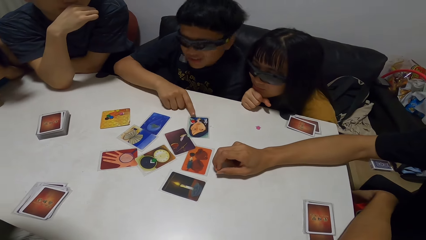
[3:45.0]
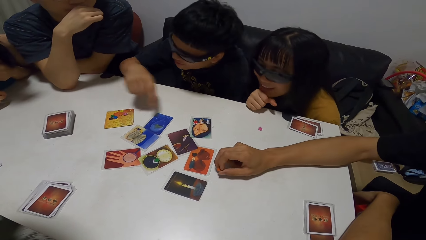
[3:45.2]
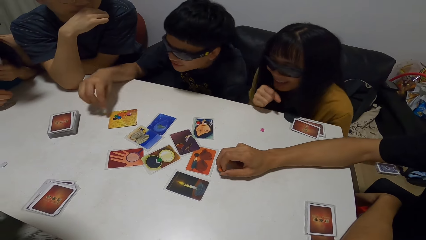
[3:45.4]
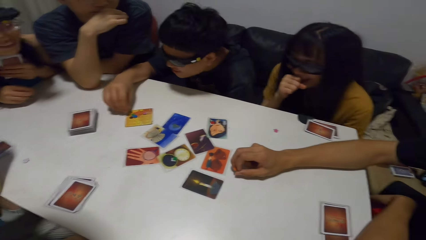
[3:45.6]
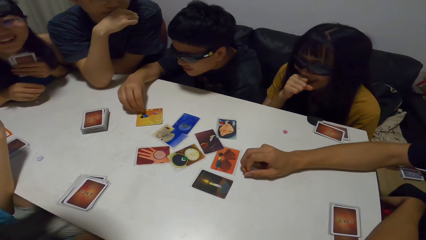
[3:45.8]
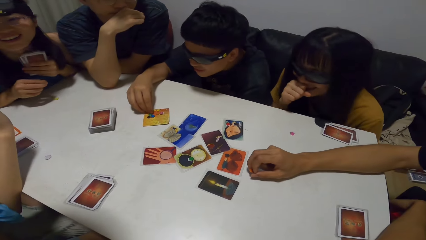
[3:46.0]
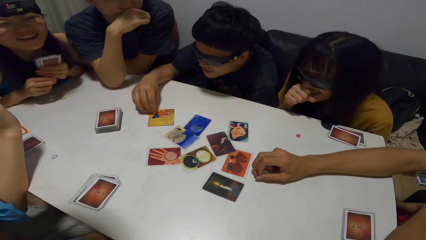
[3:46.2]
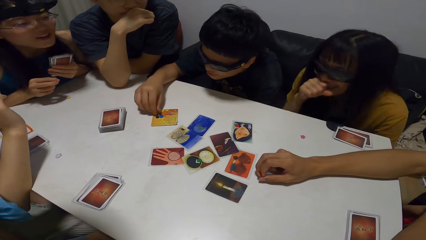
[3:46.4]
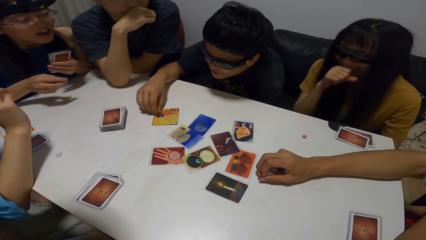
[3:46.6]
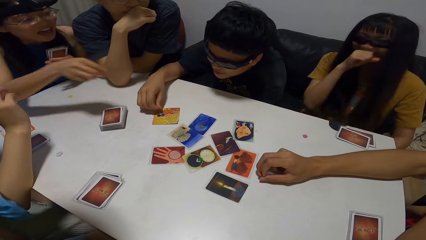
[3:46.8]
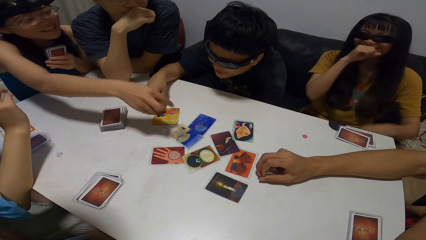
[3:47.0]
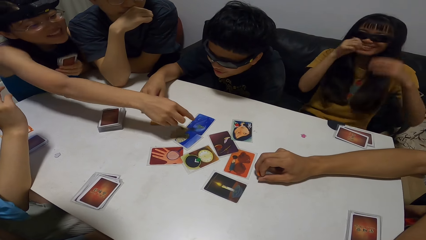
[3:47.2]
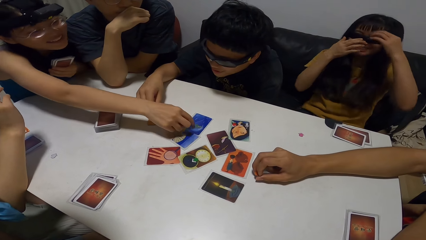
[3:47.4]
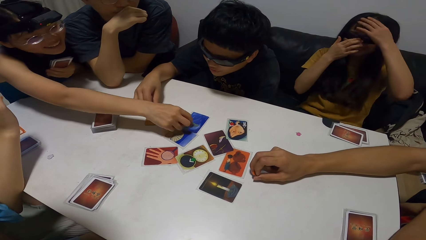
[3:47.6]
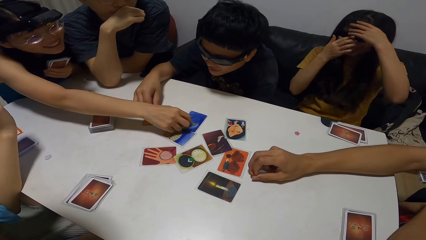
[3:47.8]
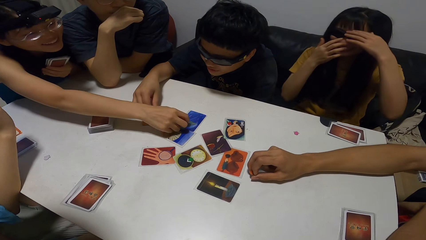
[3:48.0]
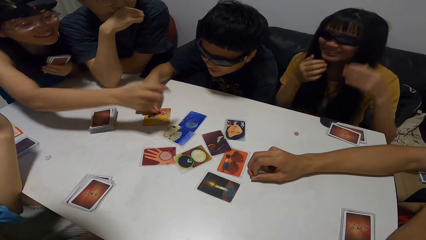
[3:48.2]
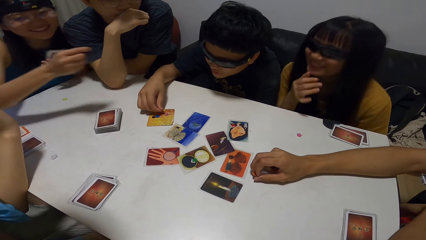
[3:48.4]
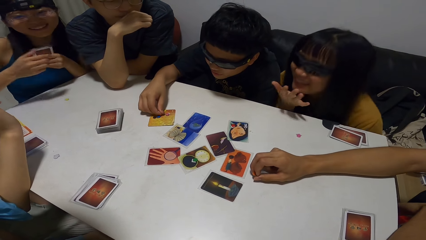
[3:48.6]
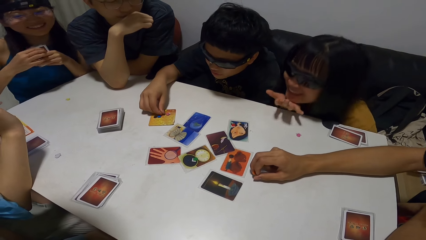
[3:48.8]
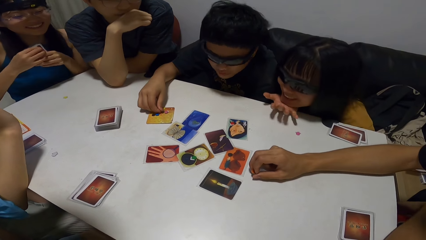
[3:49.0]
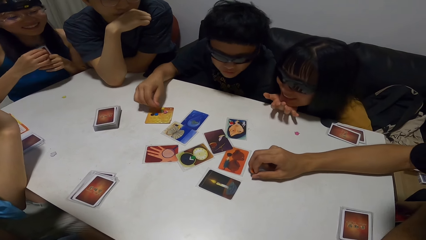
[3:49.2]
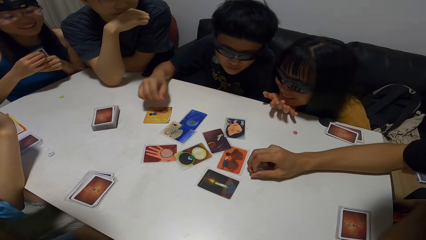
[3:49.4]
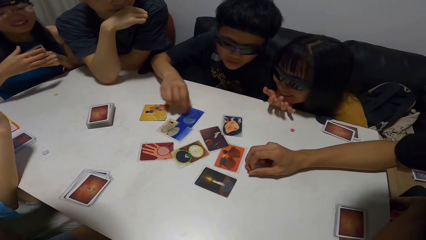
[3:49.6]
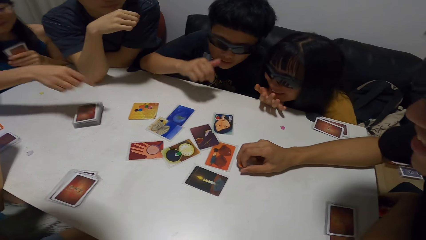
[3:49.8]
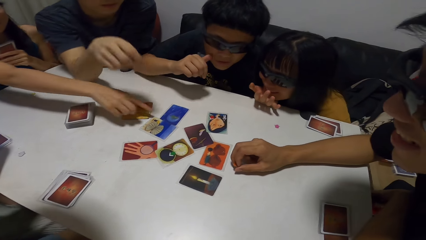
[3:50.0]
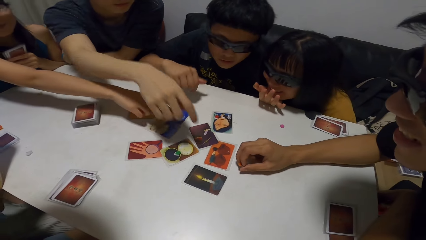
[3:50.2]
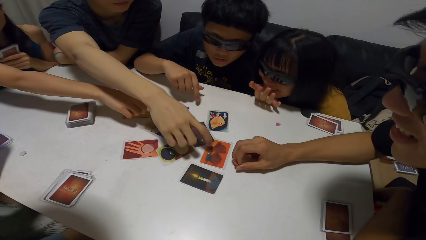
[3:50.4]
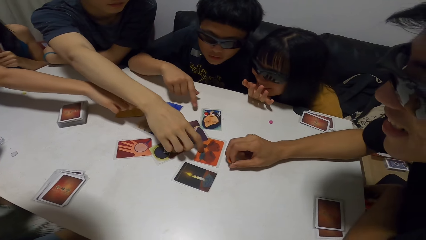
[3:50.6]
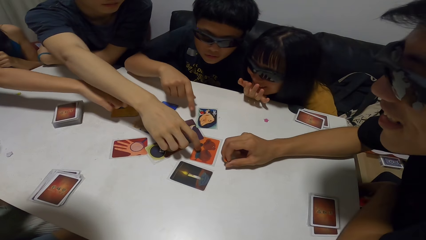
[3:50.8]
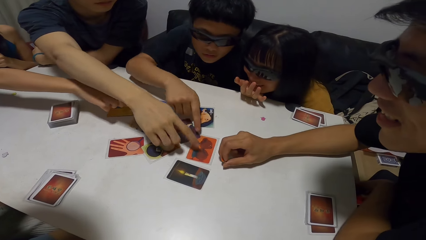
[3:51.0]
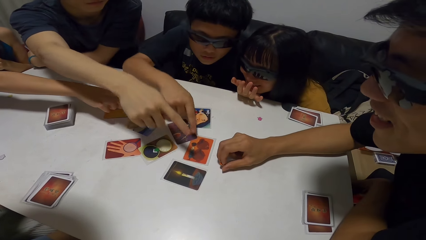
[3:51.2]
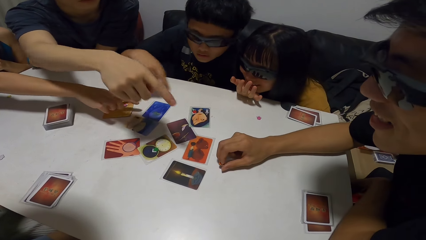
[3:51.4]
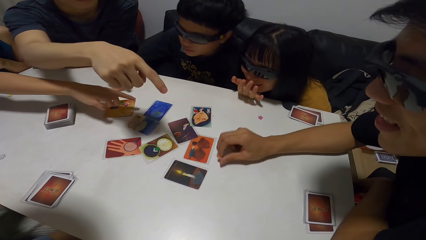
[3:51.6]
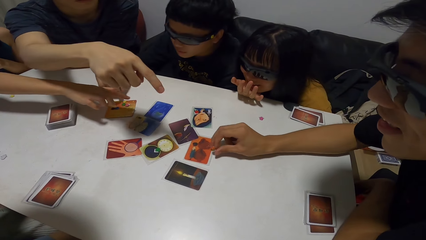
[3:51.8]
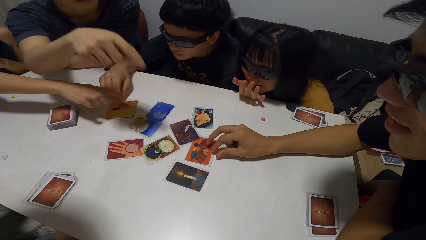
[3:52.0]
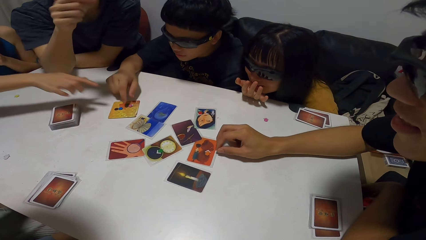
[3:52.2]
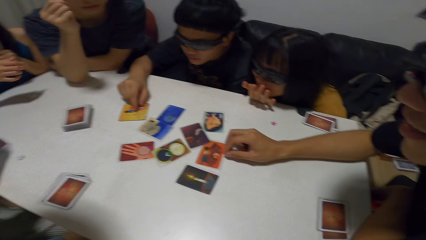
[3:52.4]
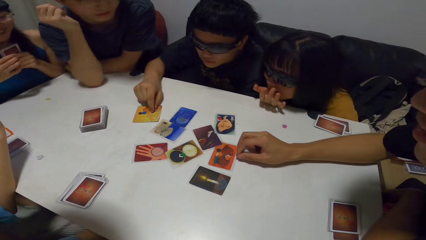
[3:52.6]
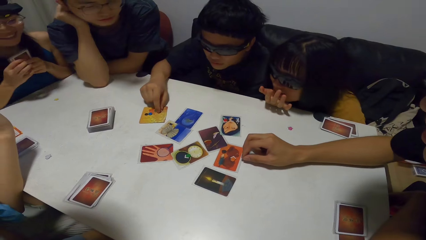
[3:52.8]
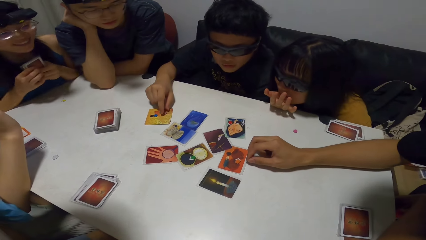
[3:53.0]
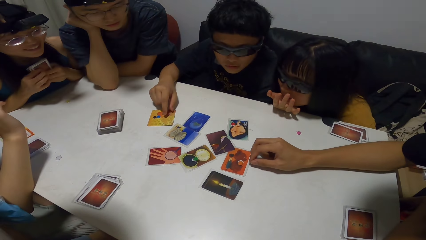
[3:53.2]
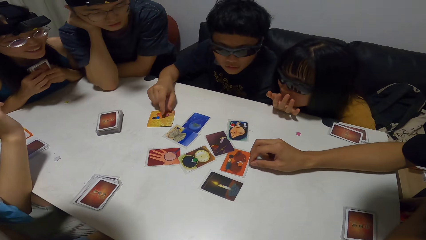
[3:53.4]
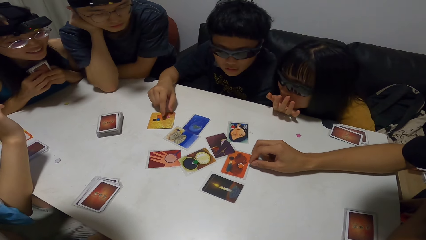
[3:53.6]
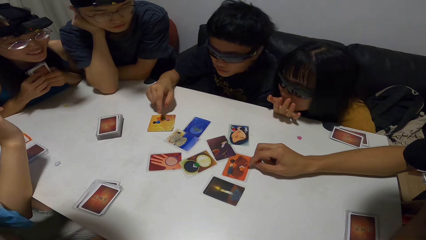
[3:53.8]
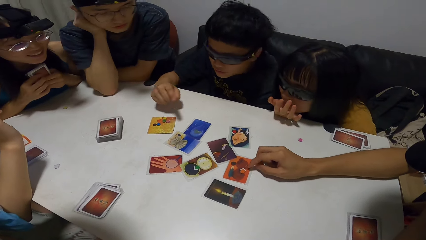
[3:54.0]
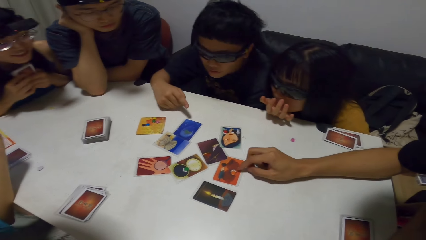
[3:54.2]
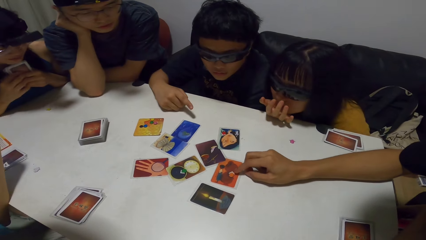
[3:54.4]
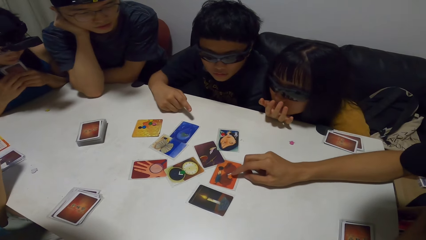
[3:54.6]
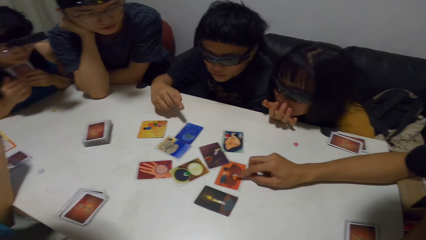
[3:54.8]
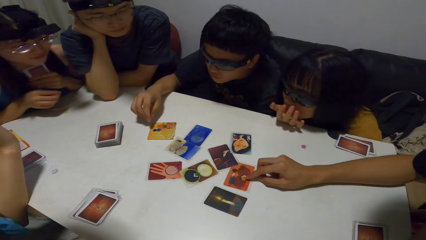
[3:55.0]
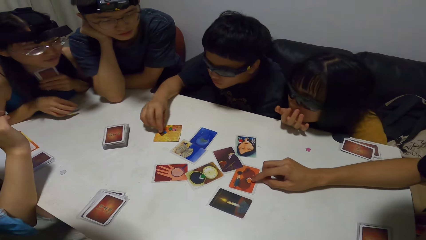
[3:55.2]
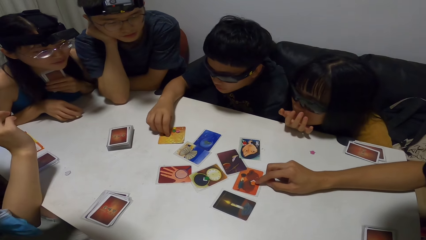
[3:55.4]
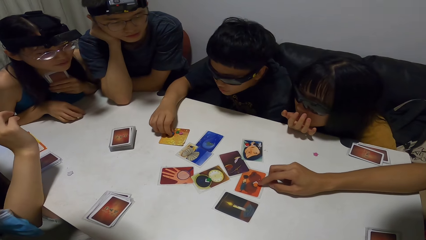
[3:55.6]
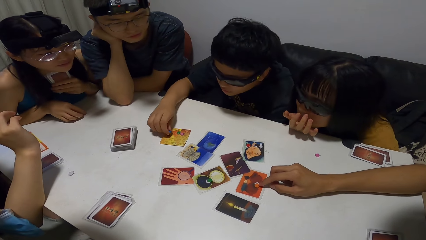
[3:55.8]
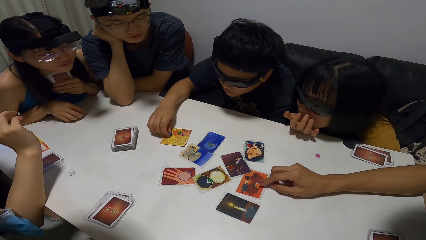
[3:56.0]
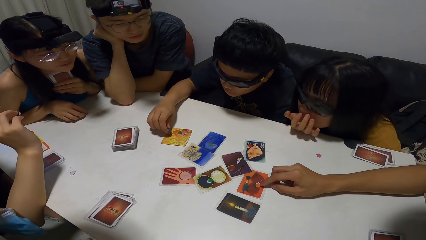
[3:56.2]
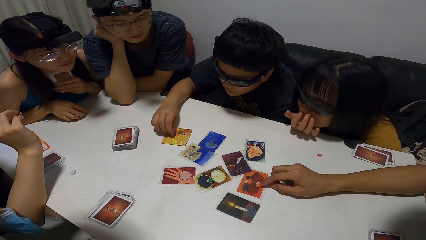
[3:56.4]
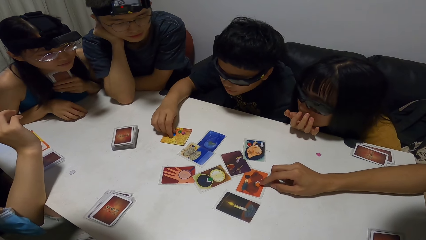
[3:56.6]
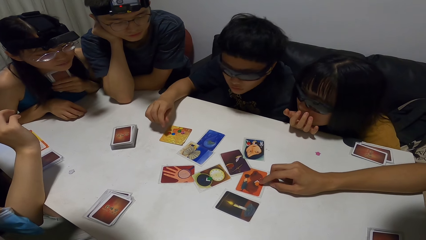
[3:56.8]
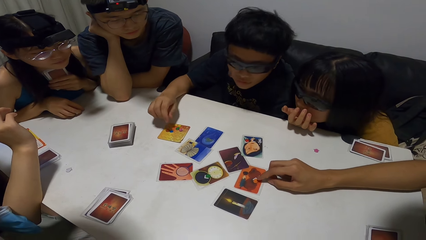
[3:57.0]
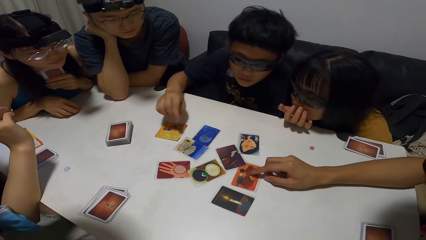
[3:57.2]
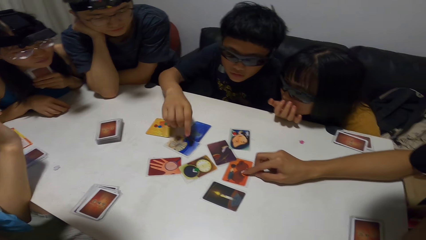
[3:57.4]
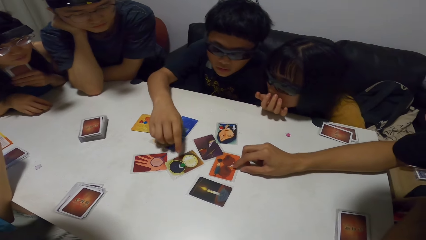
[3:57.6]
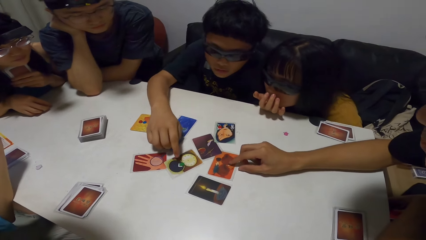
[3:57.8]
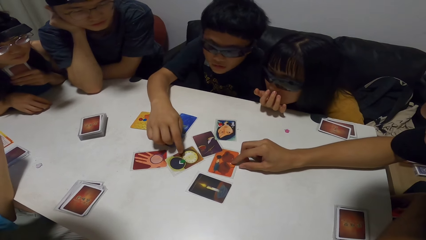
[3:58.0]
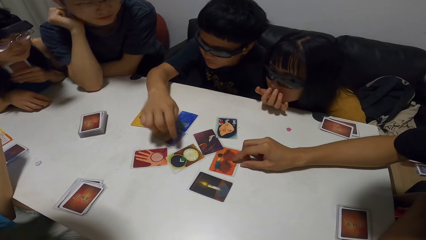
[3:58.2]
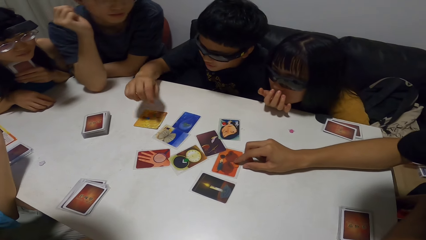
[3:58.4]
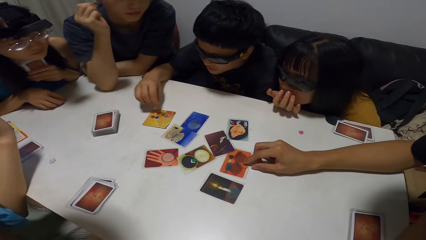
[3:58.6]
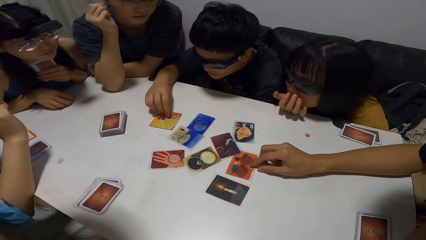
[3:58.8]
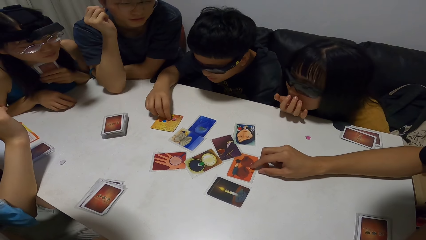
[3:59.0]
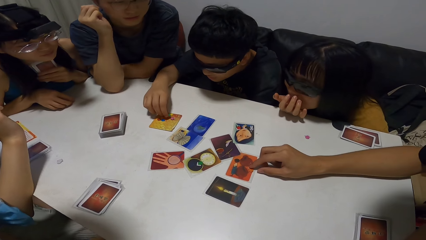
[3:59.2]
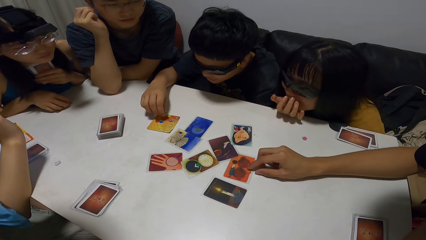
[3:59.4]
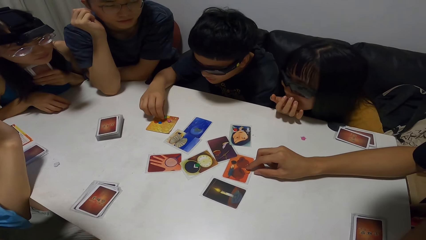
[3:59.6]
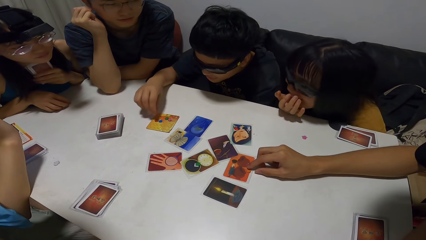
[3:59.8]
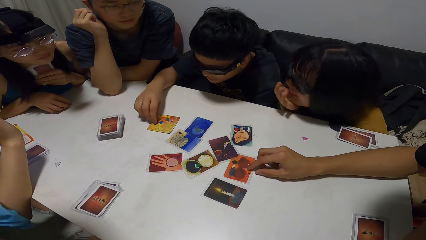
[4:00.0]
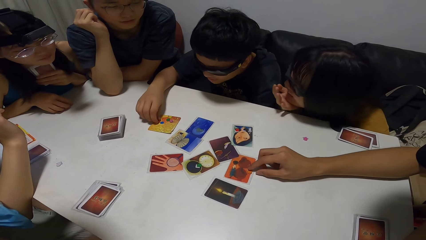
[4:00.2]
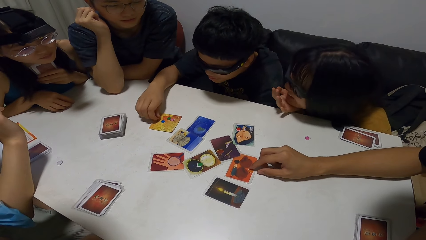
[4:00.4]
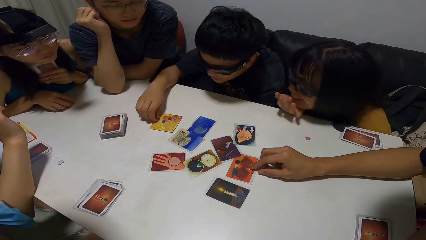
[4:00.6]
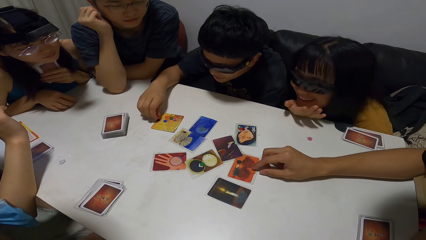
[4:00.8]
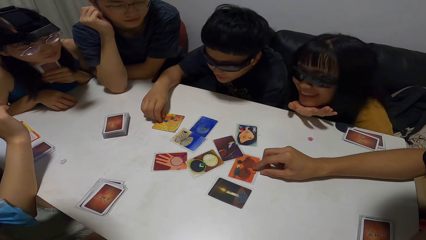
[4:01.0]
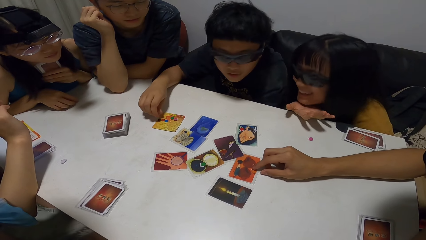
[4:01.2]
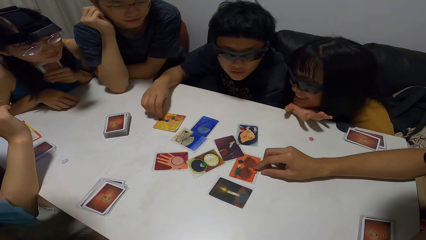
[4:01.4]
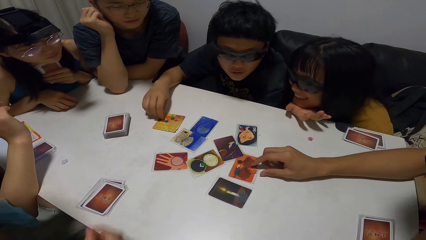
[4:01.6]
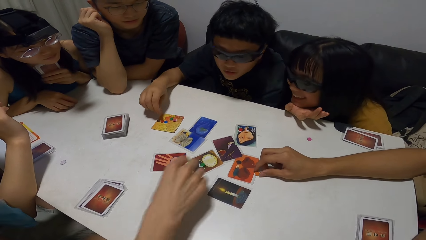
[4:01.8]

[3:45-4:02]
A man moves a token on the card with his right hand. The man points on the card. A woman points her right hand at a card. Another woman leaned forward. The first woman points at the cards. Another man points his right hand at the card. The first man points on the card. A third man stretches his hand out. The first man moves the token on the card with his right hand. The third man points on the card. The first man points his right hand at the card. The first man moves the token on the card with his right hand.
